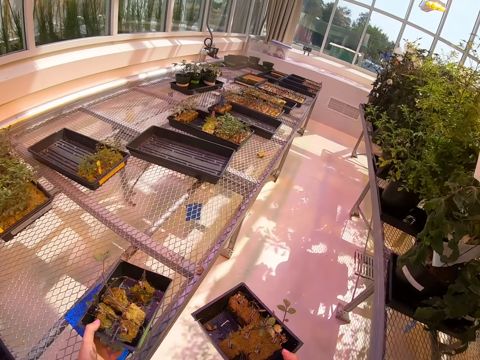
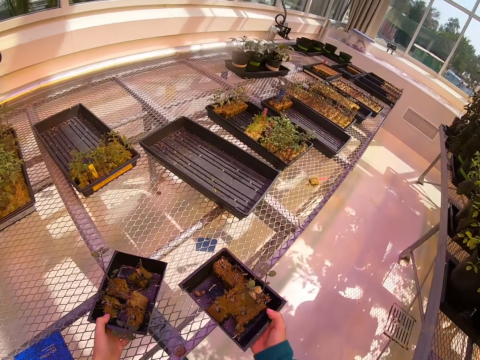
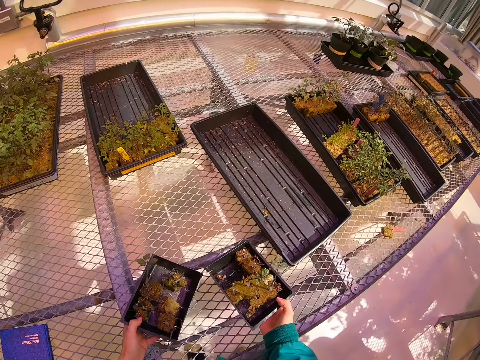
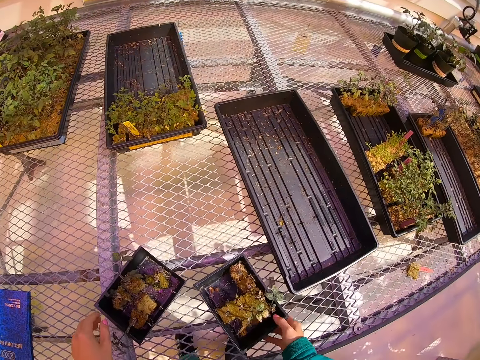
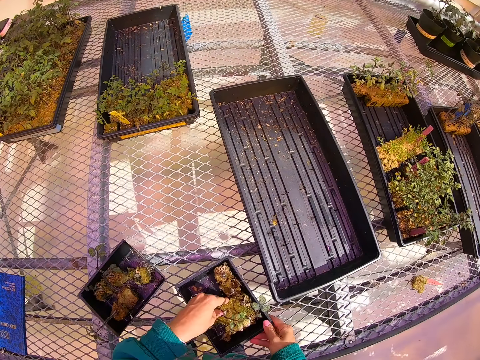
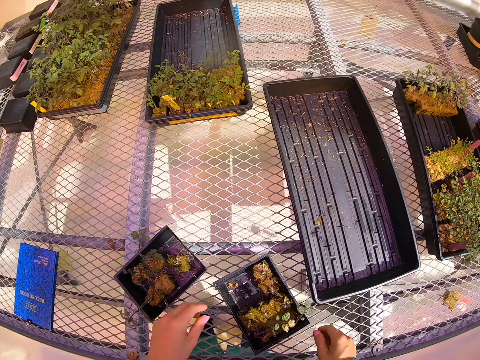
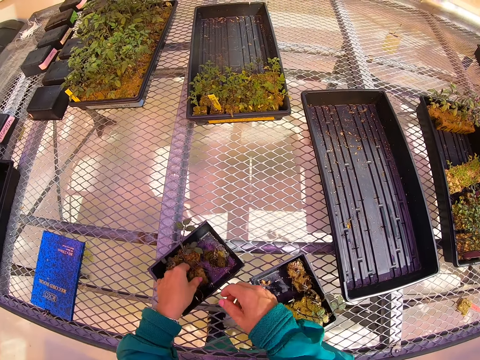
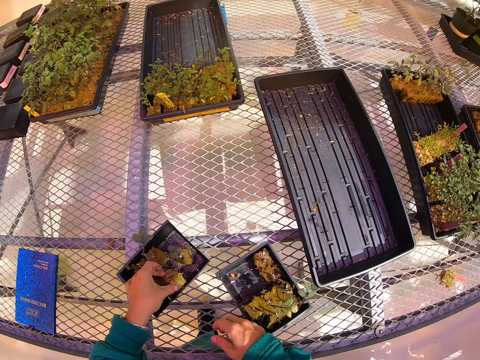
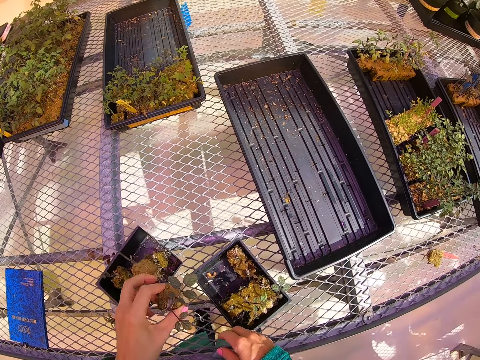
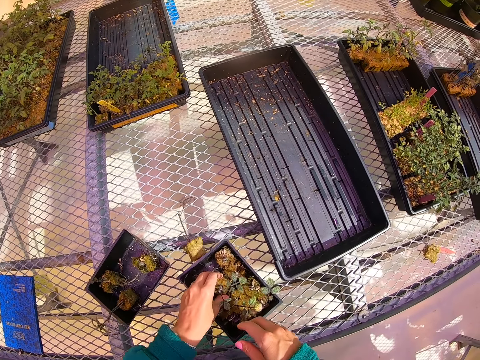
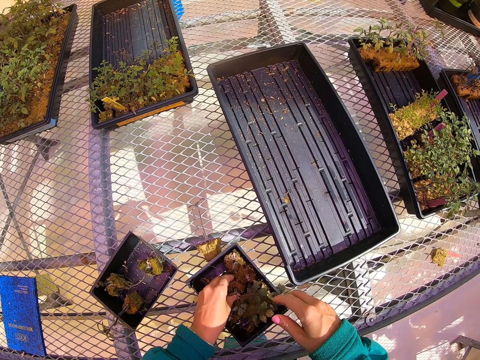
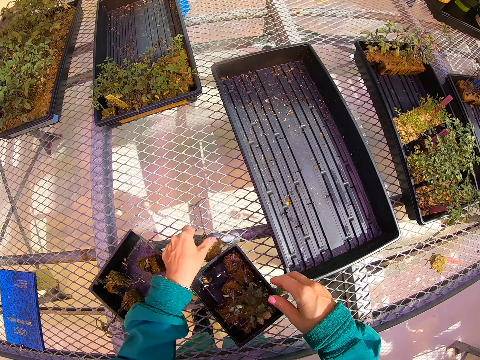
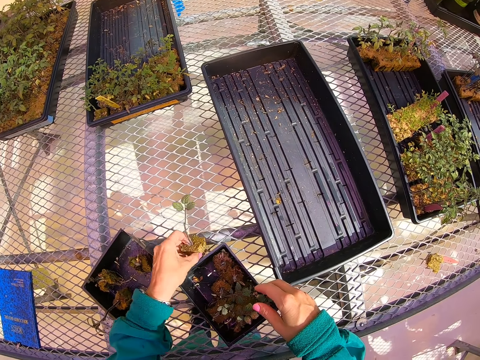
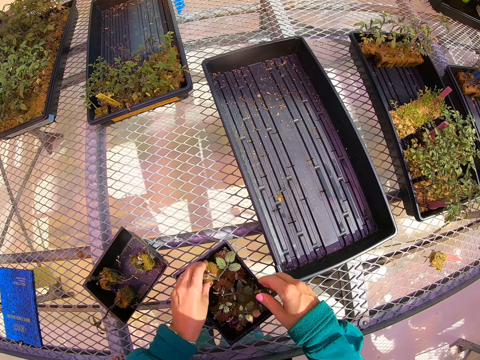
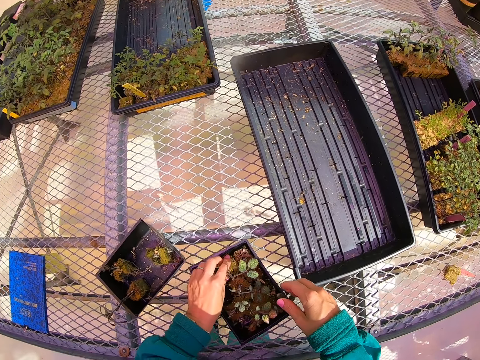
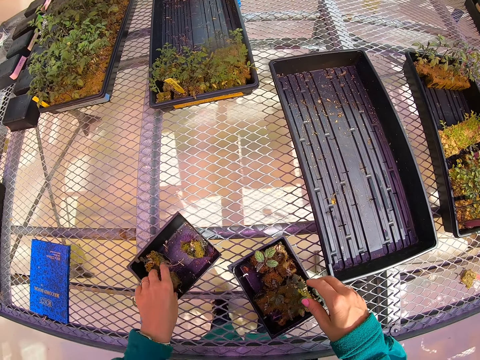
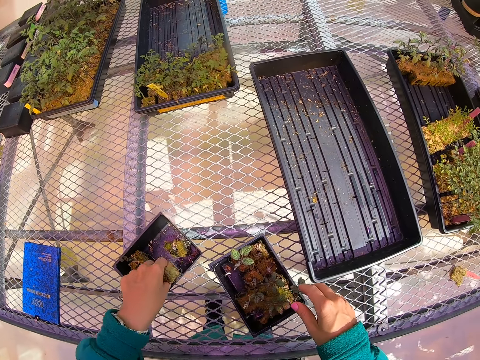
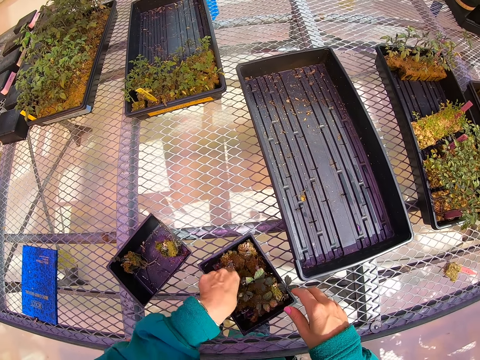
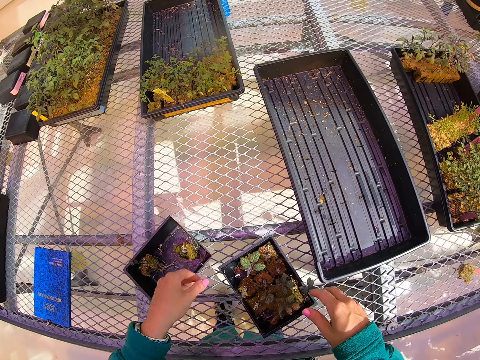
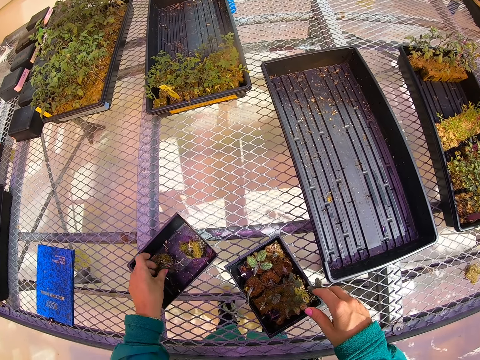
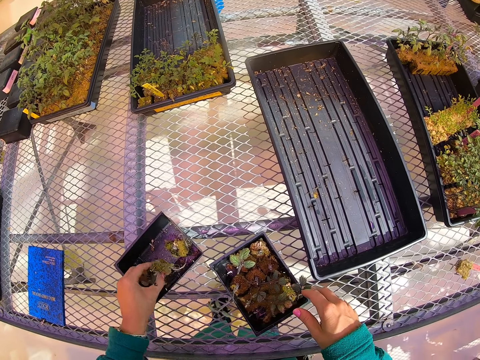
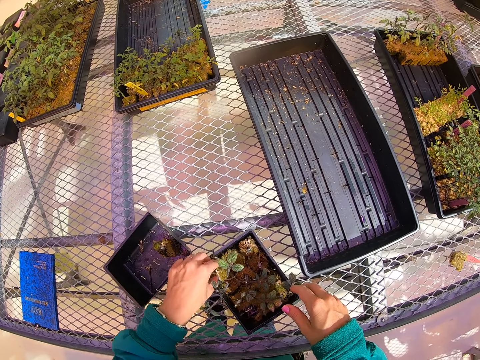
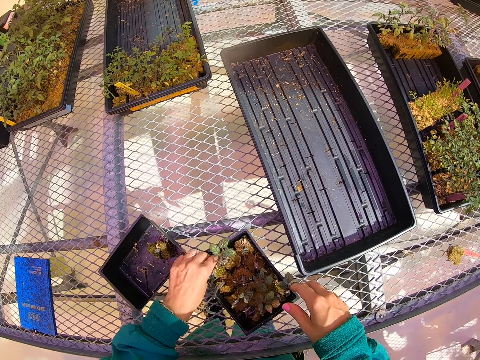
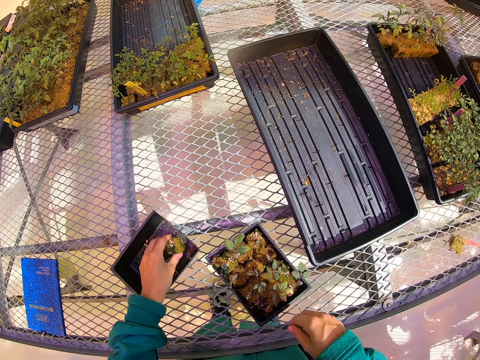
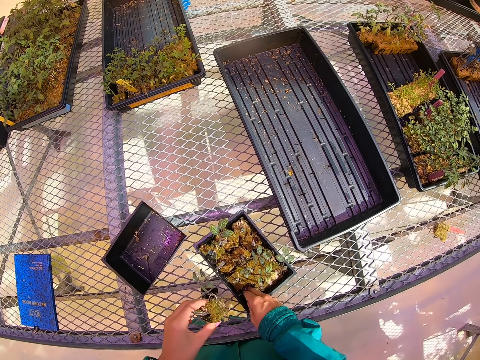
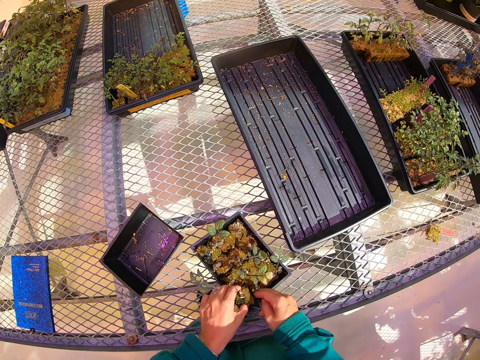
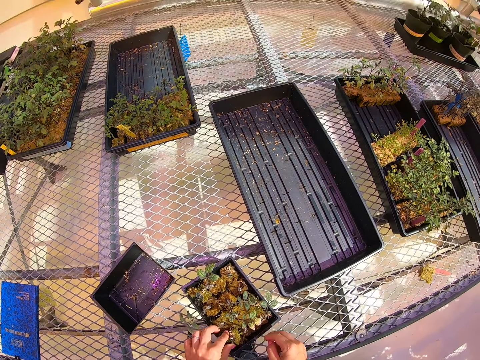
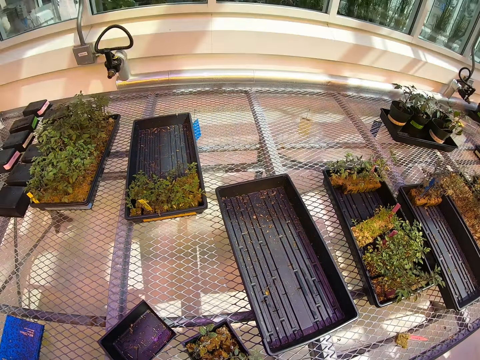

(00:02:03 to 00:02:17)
The camera wearer puts the plastic tray or cans on the greenhouse bench. They put the plants in the plastic tray on the greenhouse bench. They pick up a plant from a can. They pick up a plant from a wire mesh, put the plant in the can, pick up a plant from the can, put the plant in the can, pick up a plant from the can, put the plant in the can, pick up a plant from the can and put the plant in the can.

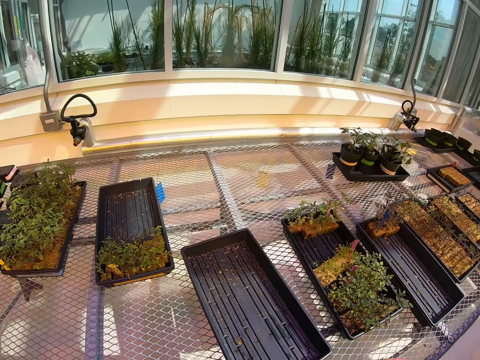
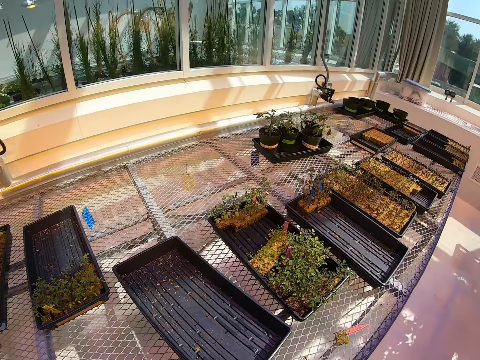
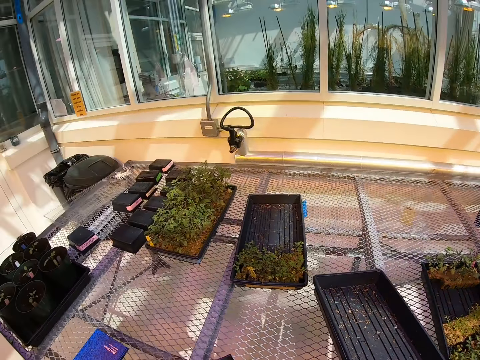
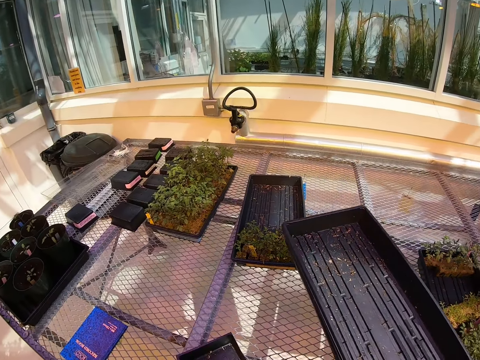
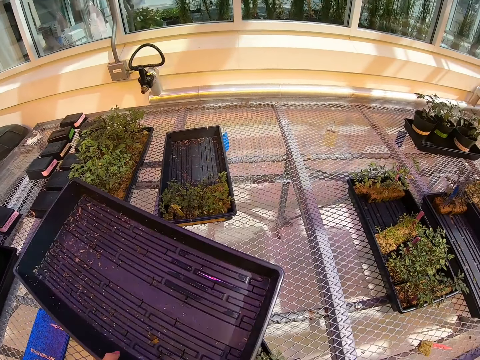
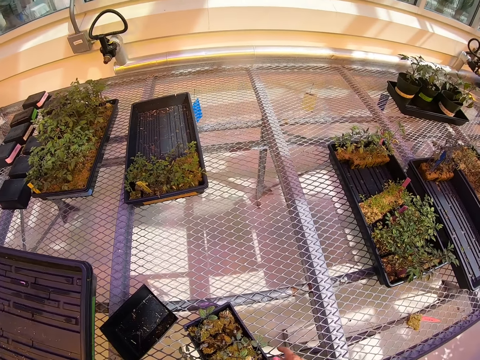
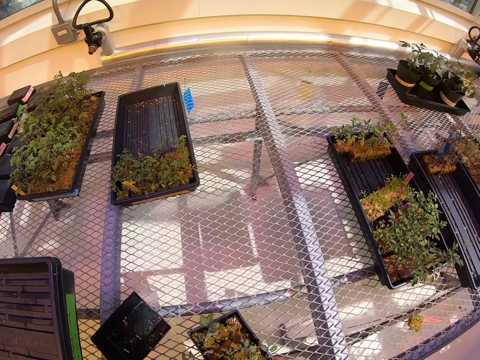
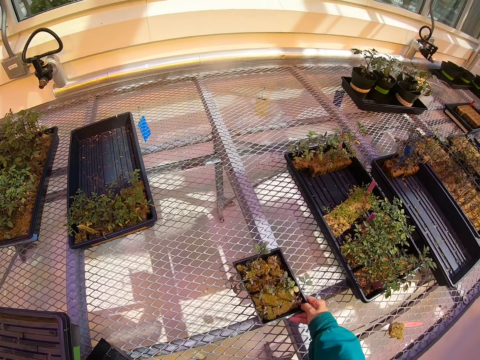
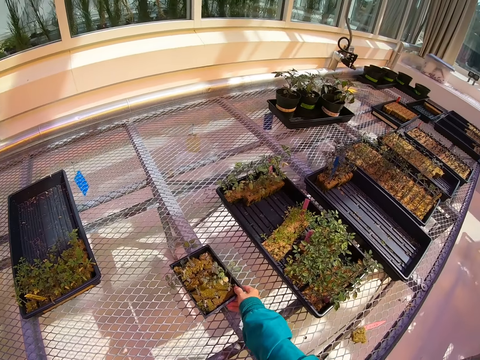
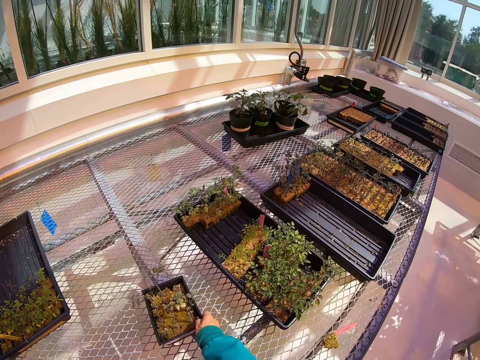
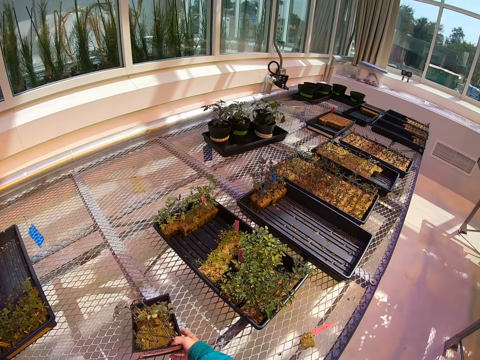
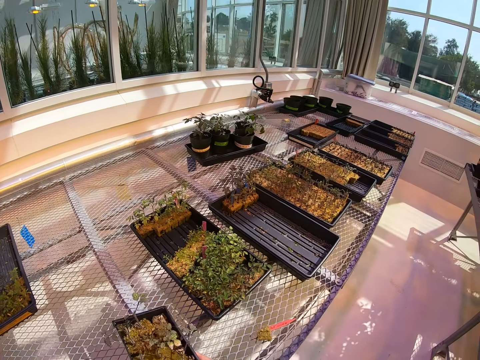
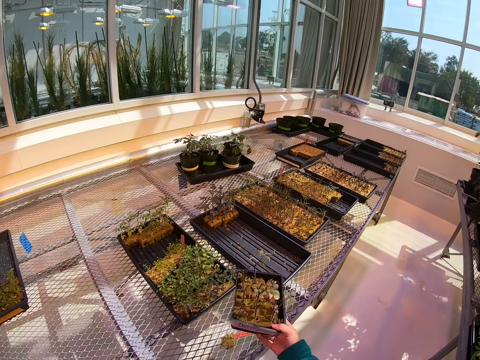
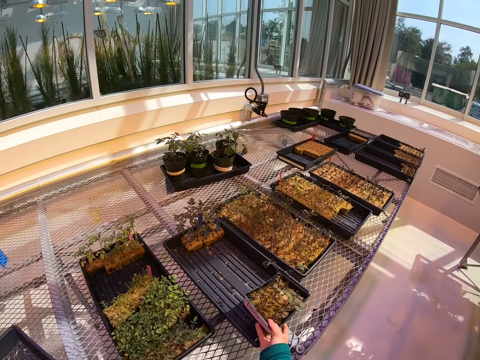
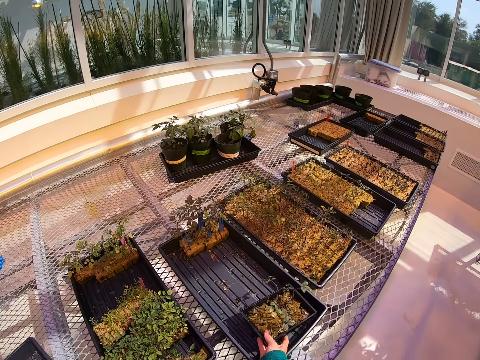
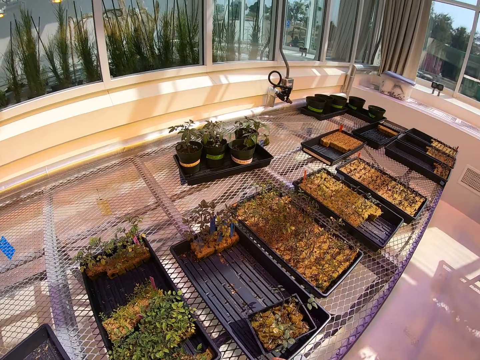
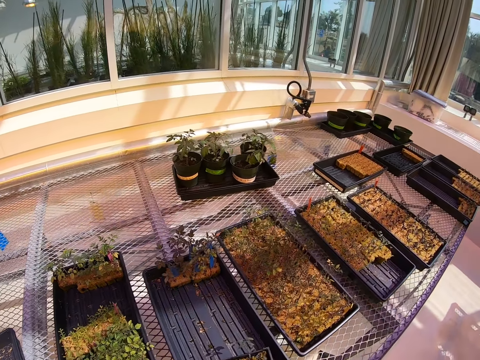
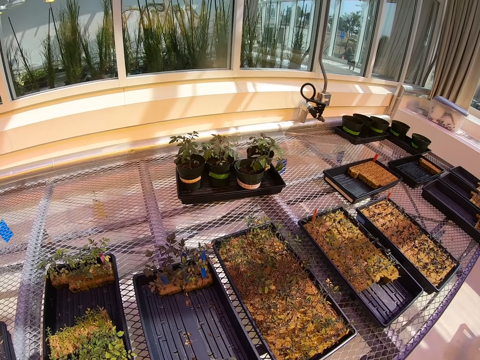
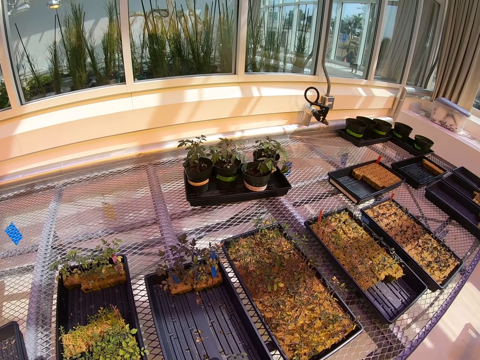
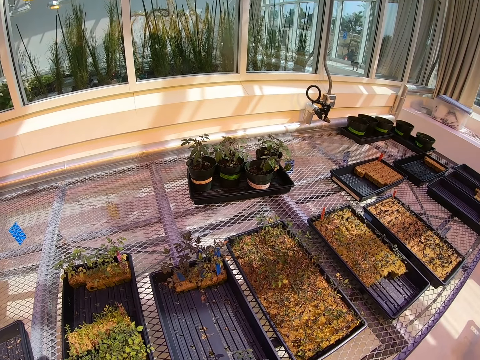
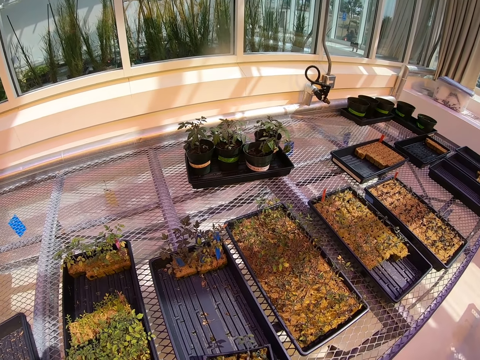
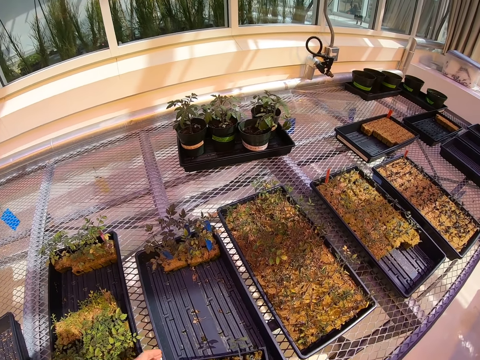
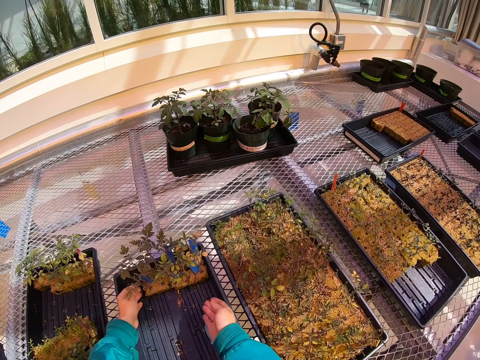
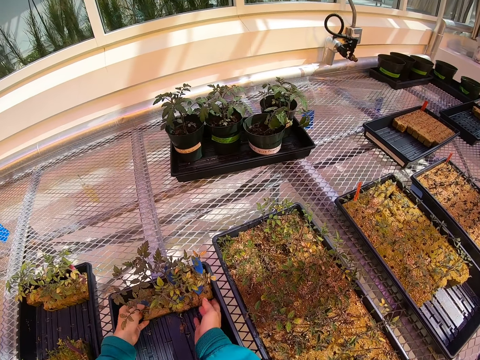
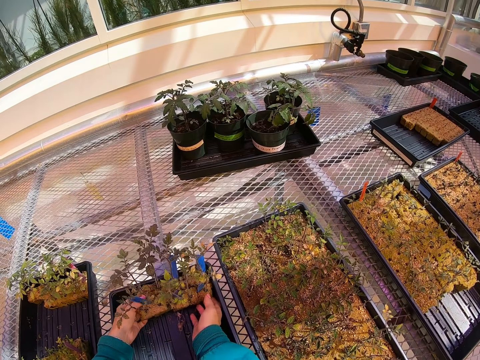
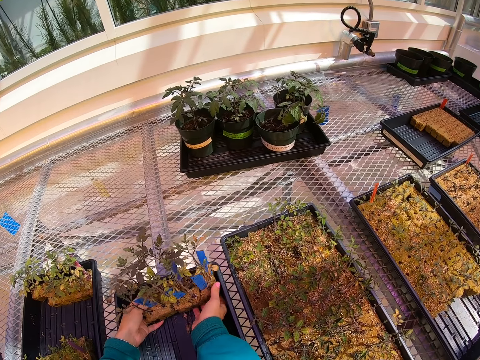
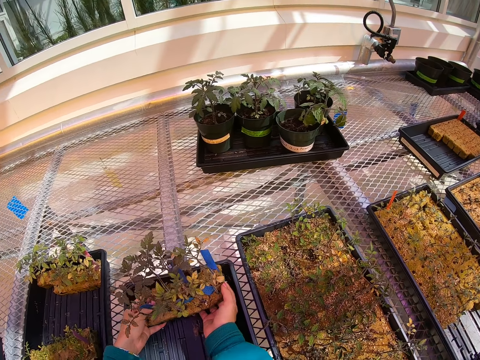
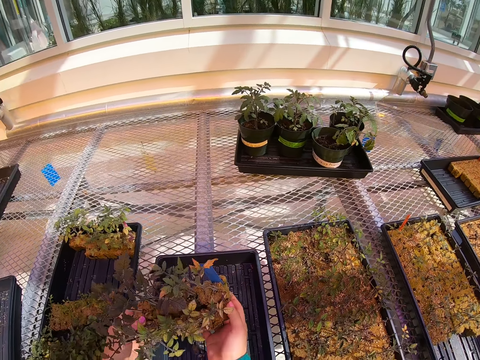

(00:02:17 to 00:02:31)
The camera wearer stands on the floor. They walk around a corridor. They pick up the plastic tray or can on the greenhouse bench. They move the can on a wire mesh. They put the plants in the plastic tray on the greenhouse bench. They pick up the plastic tray on the greenhouse bench. They put the plants in the plastic tray on the greenhouse bench. They put down the can on the wire mesh. They stand on the floor. They look around the corridor. They pick up the plants in the plastic tray on the greenhouse bench.
